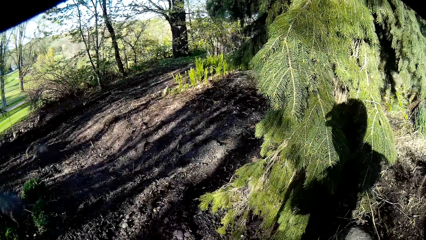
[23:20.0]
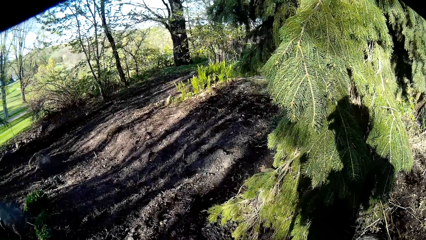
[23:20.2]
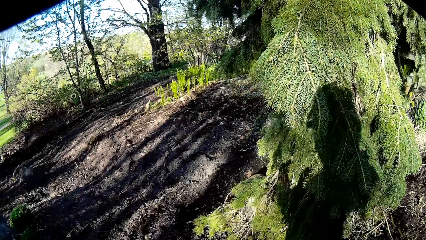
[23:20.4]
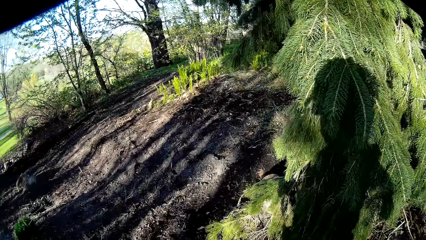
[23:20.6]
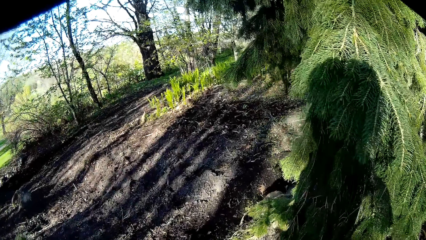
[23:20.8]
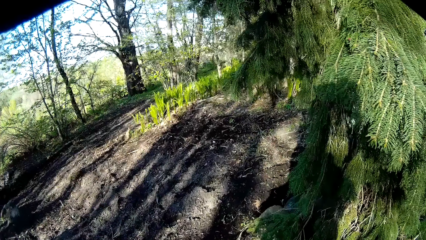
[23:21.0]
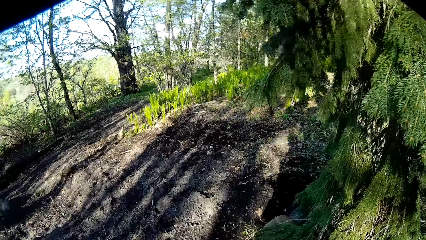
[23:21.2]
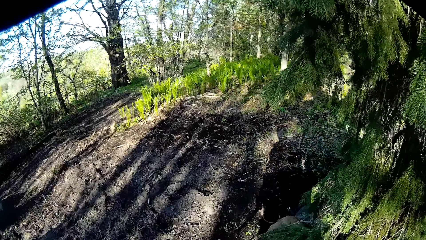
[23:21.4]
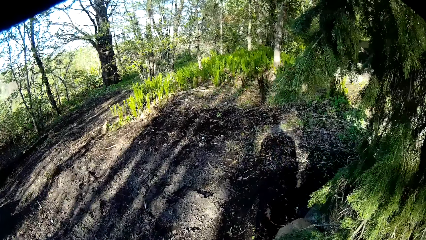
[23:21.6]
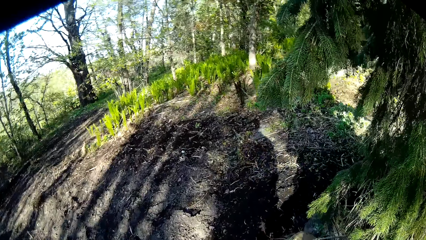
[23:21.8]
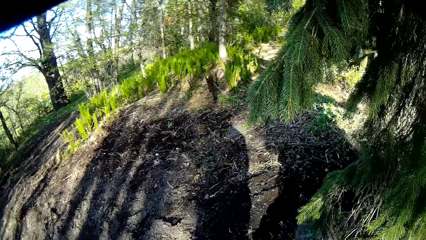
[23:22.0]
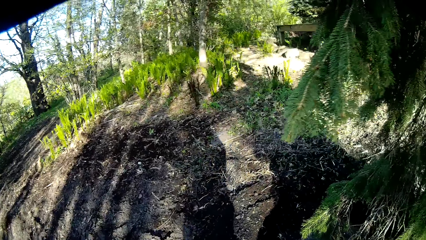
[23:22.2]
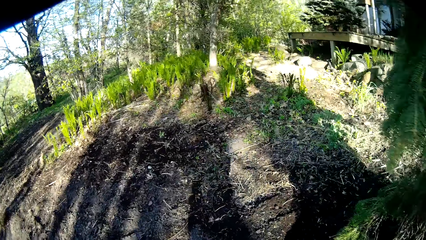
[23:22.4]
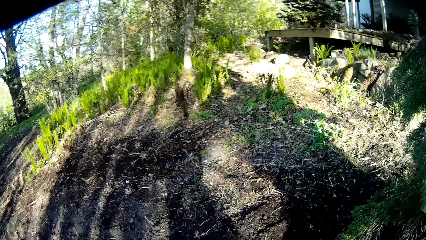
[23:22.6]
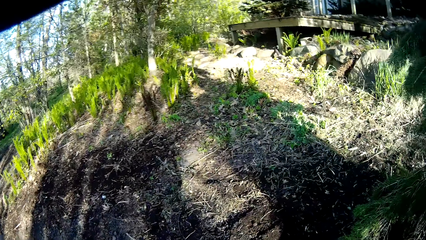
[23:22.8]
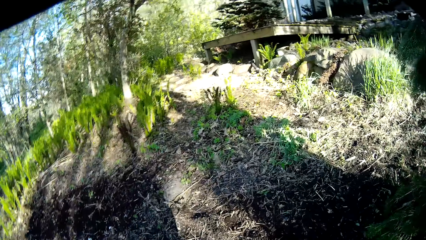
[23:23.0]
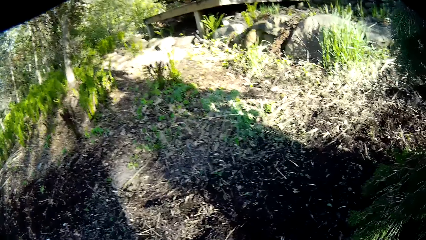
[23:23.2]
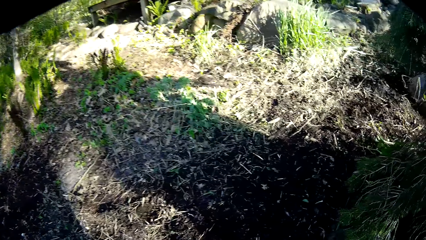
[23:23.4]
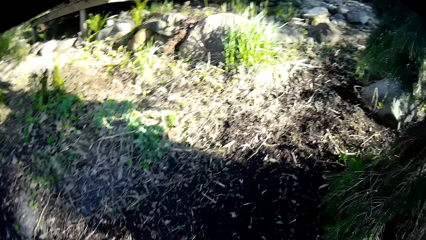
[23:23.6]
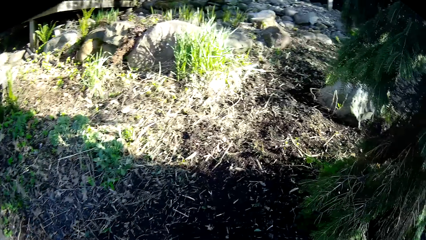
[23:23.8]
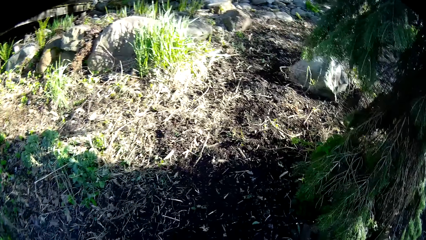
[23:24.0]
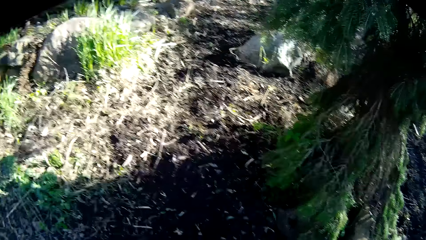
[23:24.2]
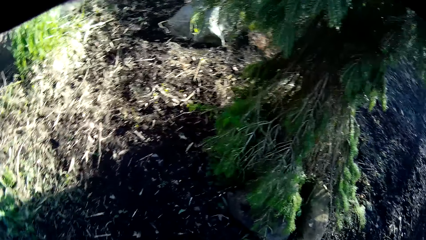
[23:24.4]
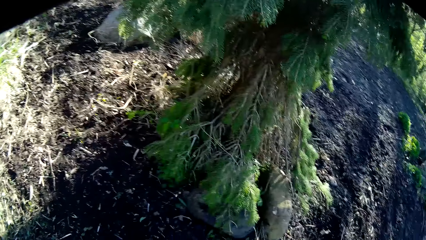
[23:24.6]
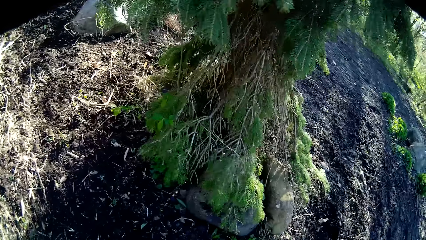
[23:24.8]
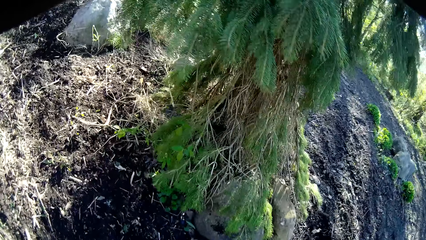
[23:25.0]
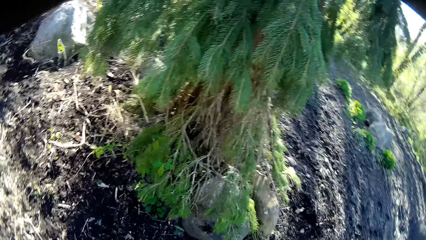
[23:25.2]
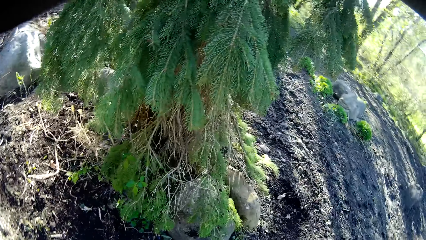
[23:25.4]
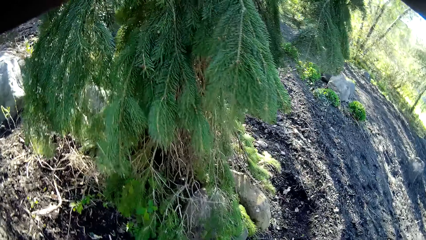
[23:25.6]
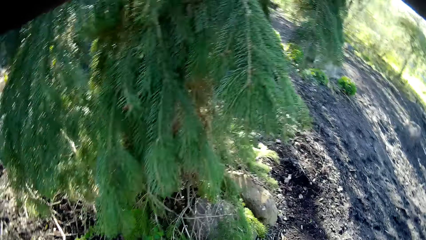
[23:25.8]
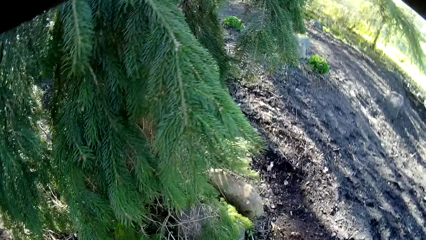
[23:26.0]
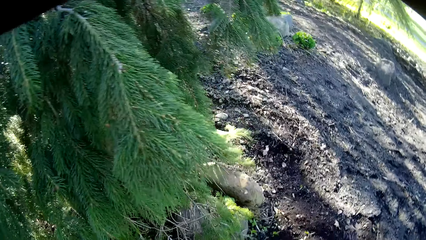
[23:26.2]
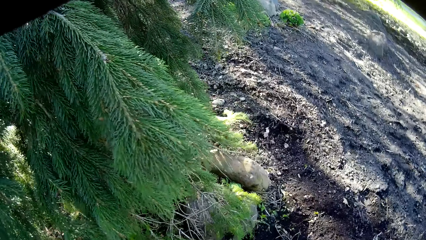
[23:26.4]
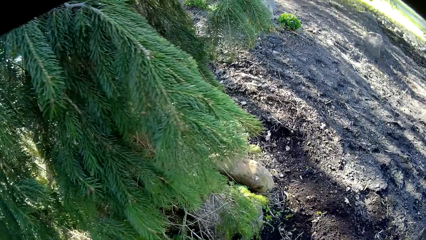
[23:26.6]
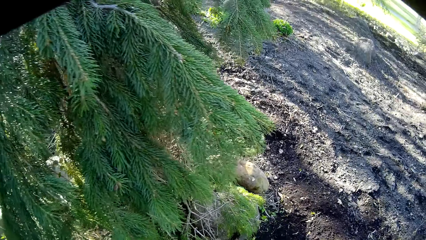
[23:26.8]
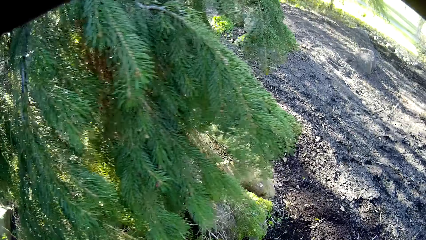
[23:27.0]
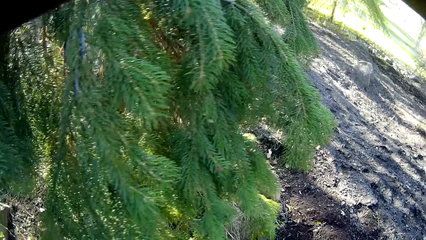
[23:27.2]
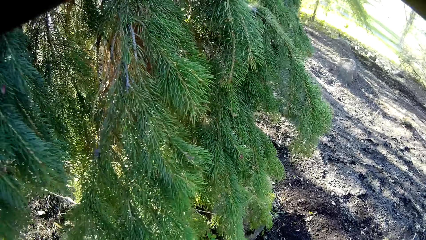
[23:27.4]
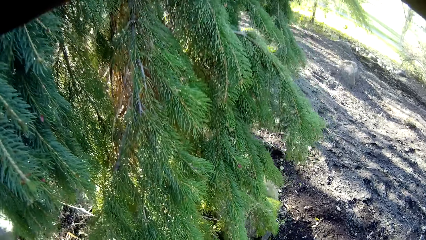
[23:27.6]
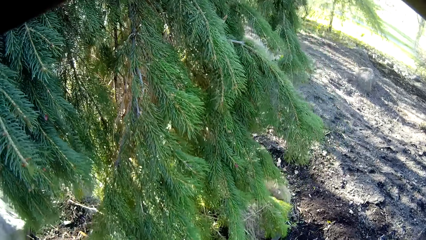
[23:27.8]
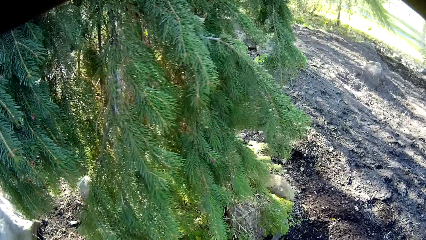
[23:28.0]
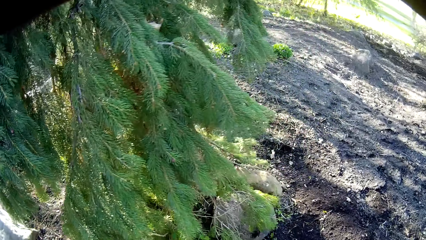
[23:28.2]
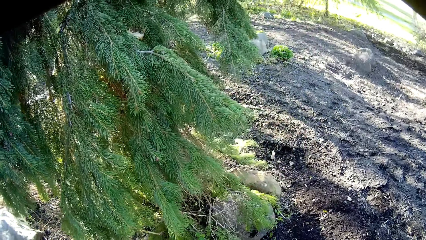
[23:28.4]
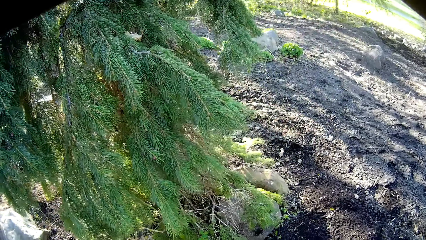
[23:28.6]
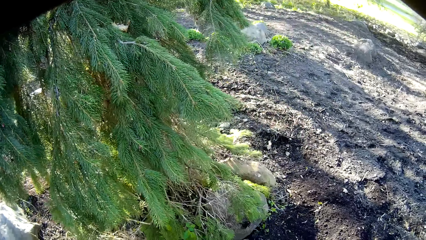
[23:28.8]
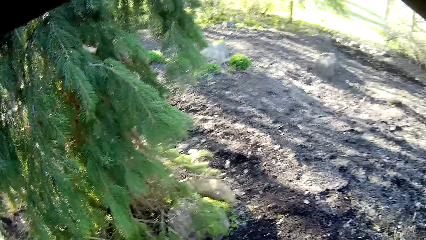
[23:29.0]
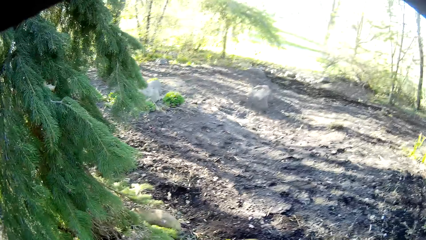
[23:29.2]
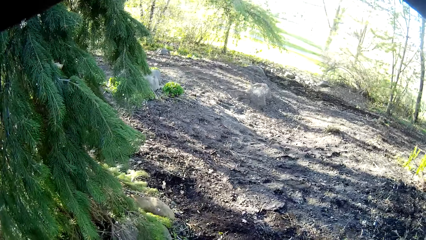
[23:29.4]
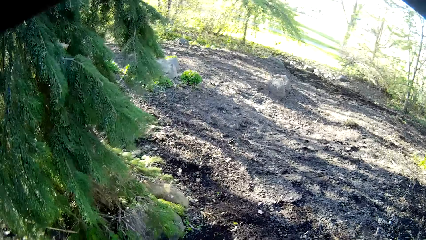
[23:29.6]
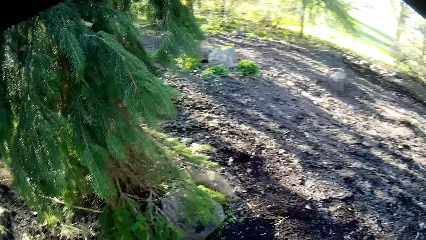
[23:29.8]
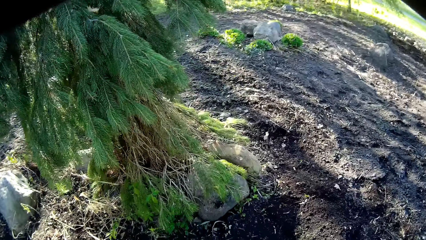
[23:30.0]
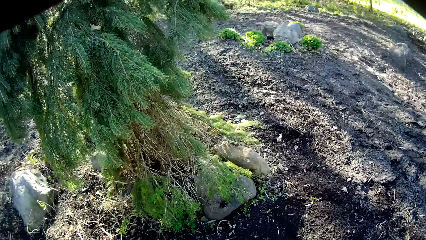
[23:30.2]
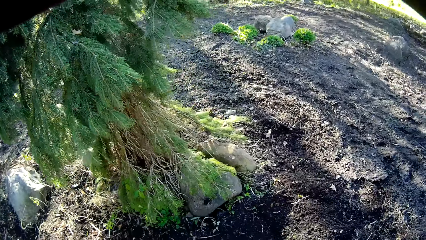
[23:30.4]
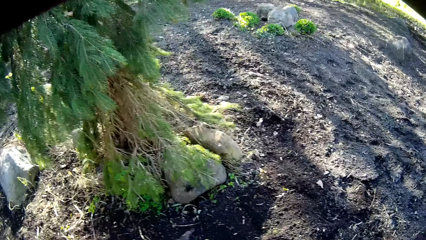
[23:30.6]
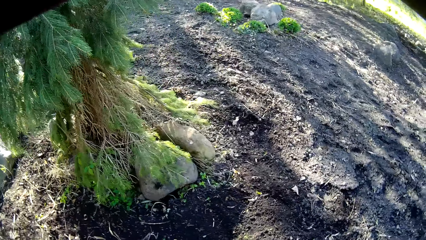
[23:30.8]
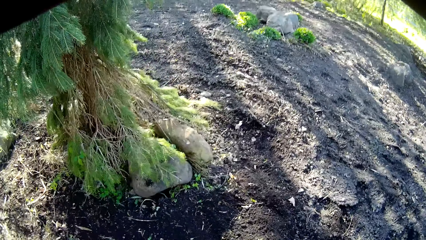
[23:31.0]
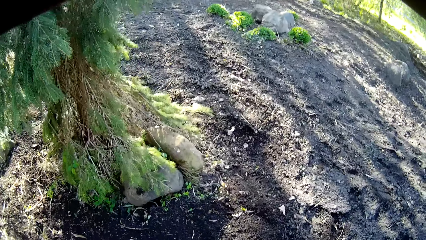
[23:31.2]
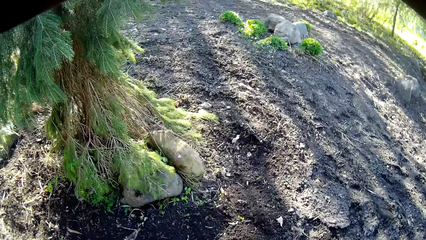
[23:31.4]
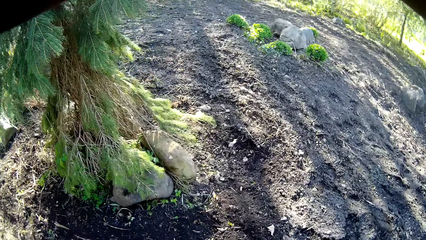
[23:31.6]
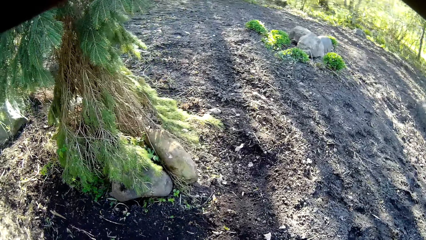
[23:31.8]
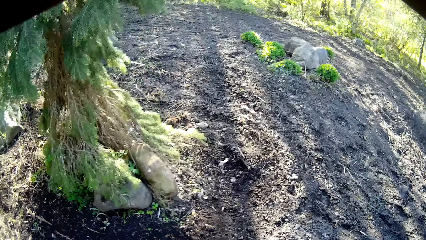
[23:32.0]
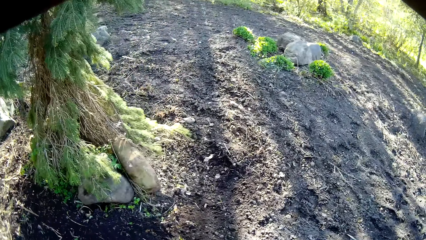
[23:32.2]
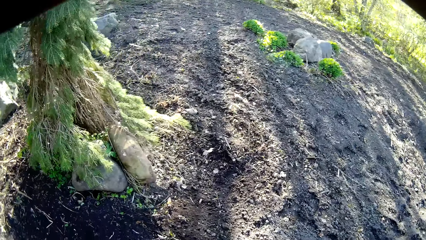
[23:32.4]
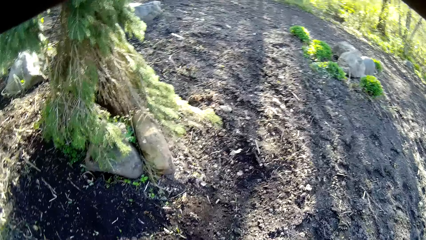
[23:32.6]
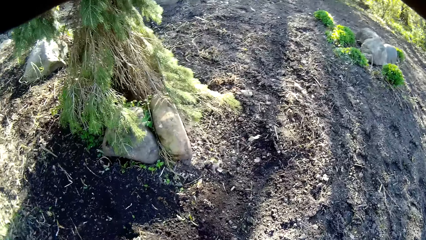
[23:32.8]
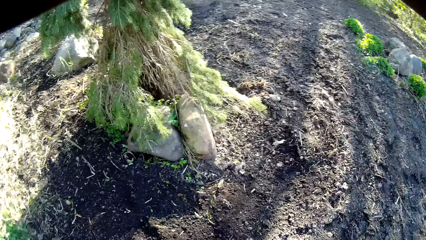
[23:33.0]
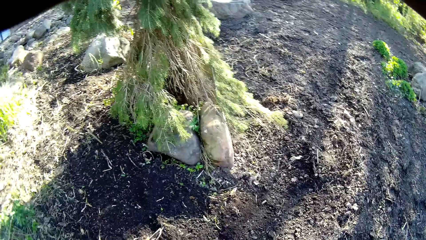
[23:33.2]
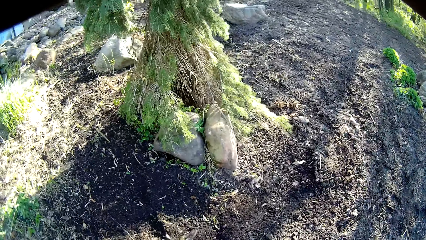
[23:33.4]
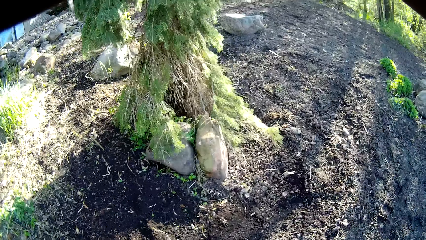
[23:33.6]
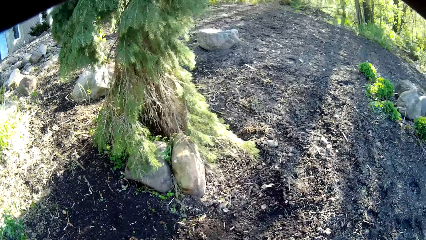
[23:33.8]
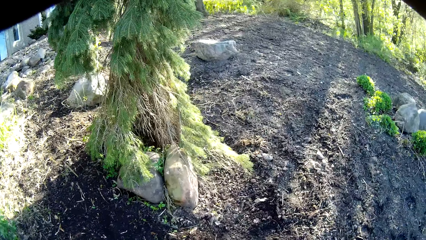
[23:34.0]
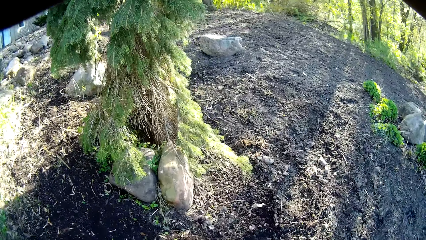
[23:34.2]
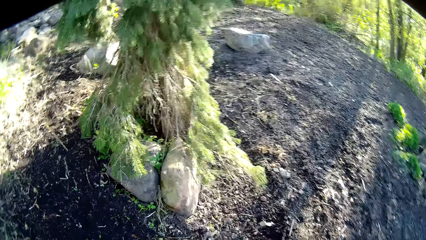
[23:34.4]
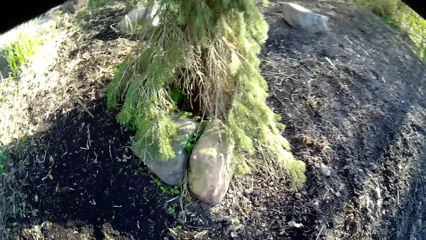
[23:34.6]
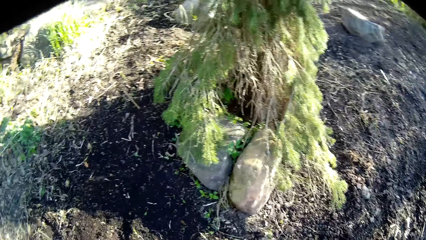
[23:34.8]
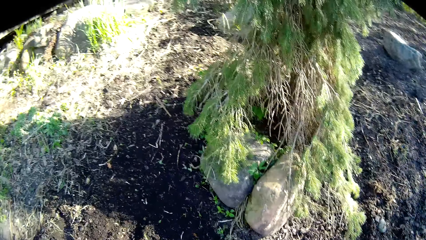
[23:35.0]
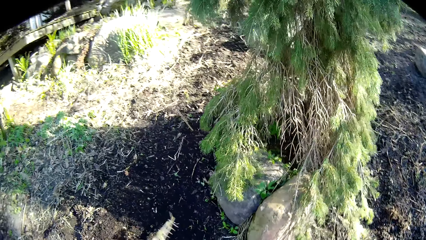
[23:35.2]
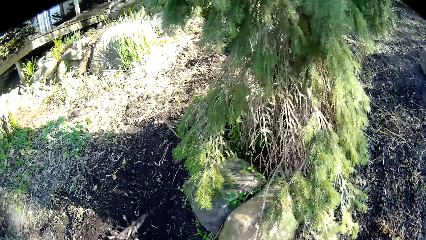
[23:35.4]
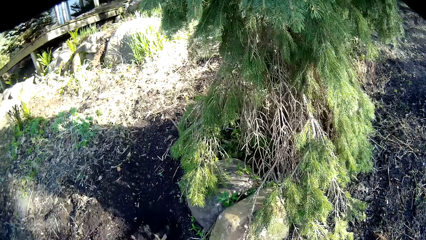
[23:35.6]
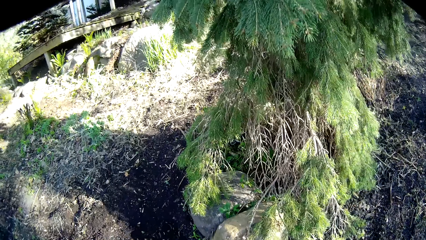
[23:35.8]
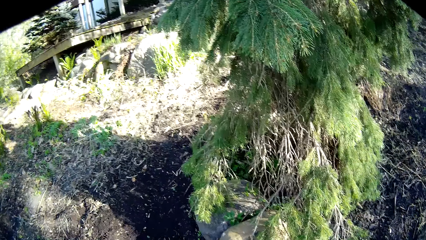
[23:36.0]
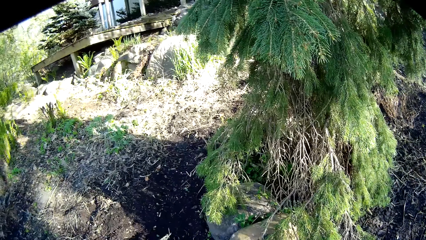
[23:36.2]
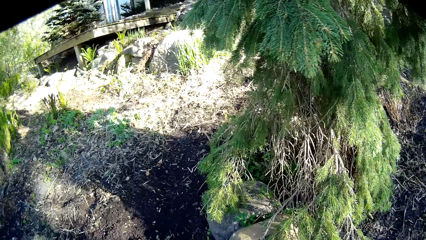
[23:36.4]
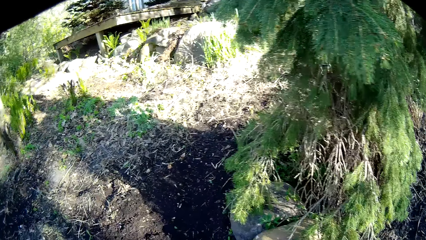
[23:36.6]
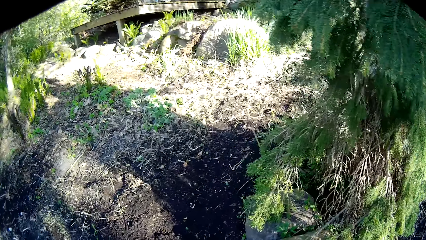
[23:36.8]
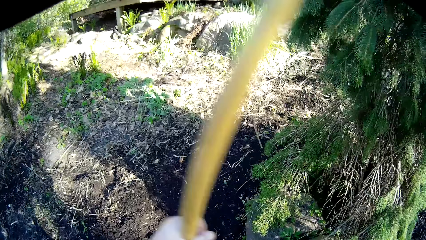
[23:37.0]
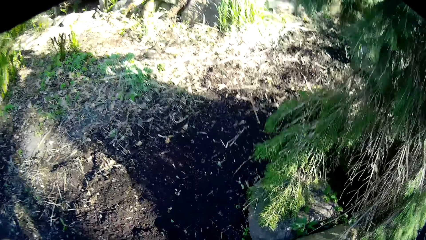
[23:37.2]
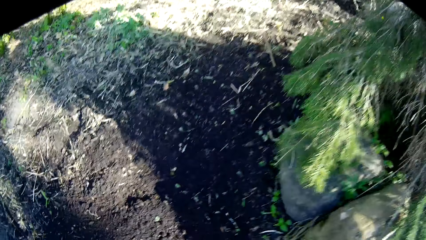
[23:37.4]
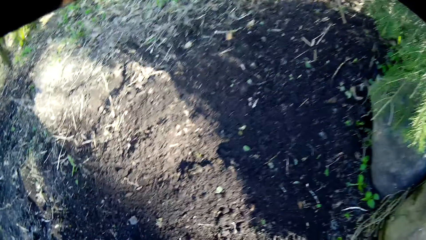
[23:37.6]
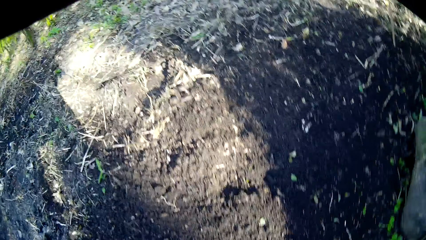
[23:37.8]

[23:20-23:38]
The camera wearer gathers the soil using the rake. He walks around. He rakes the ground with the rake with both hands. He stops walking.
